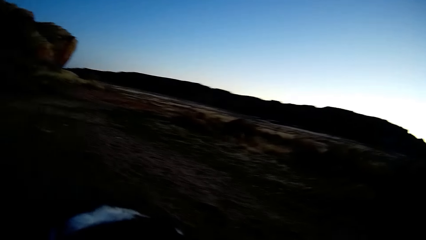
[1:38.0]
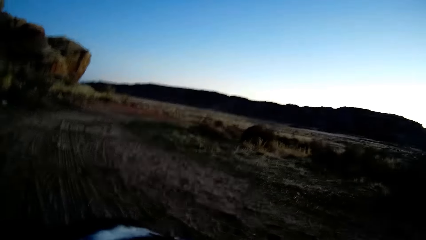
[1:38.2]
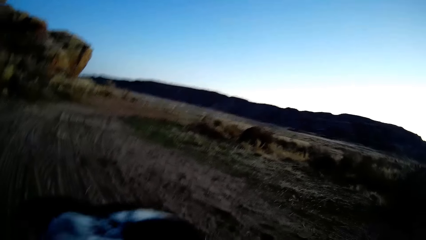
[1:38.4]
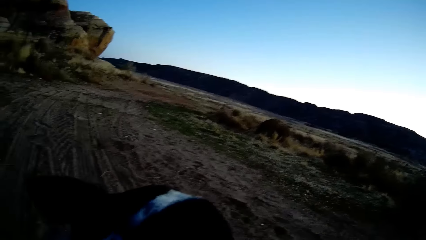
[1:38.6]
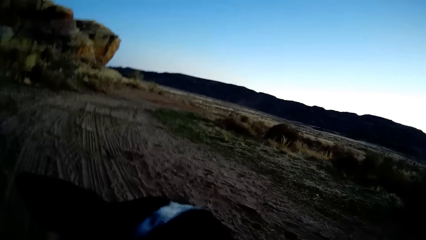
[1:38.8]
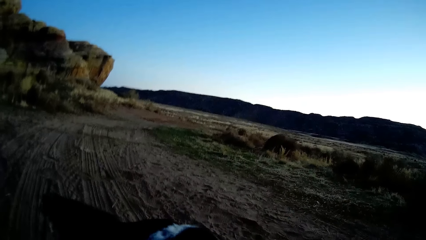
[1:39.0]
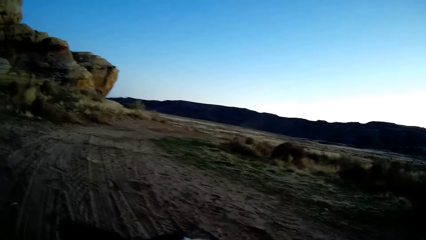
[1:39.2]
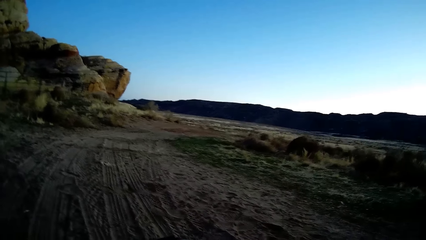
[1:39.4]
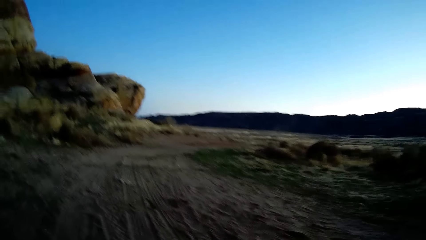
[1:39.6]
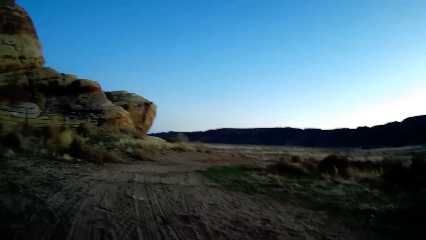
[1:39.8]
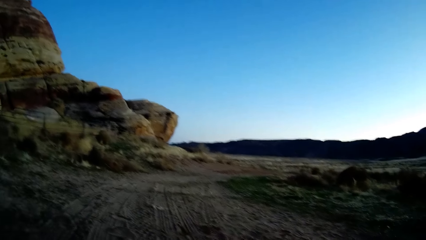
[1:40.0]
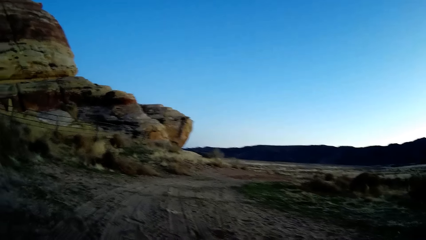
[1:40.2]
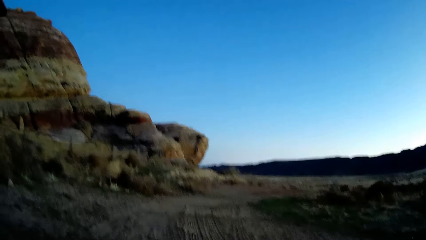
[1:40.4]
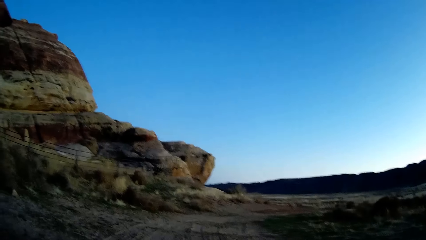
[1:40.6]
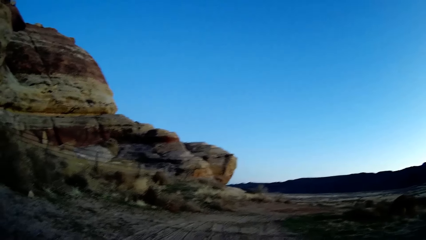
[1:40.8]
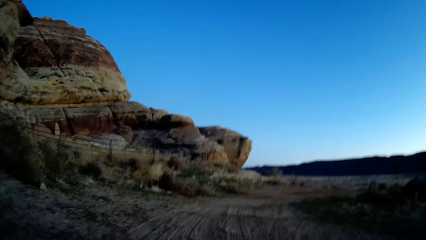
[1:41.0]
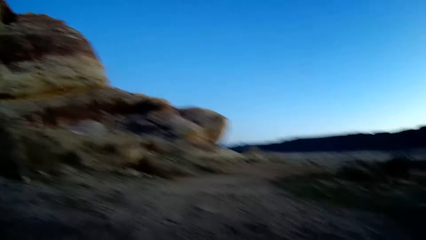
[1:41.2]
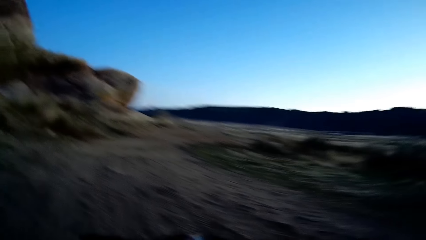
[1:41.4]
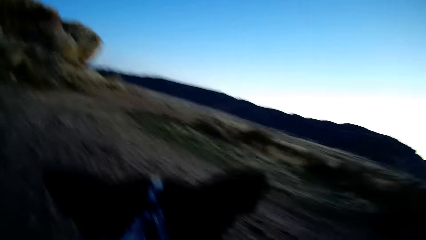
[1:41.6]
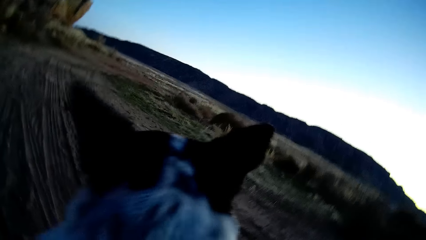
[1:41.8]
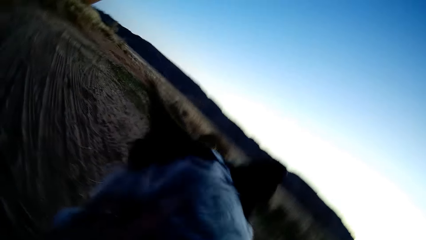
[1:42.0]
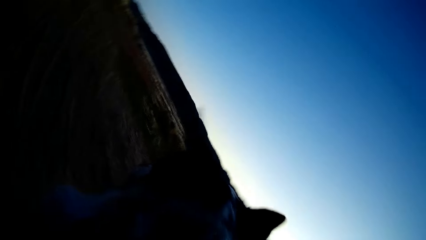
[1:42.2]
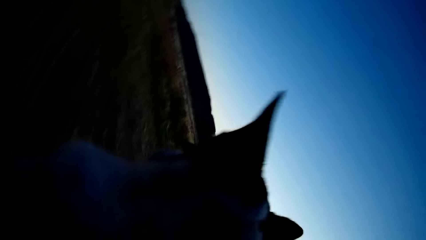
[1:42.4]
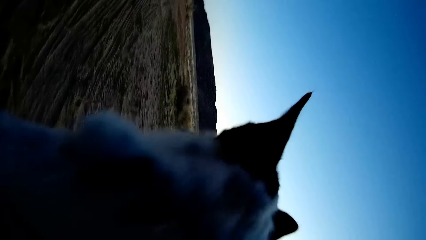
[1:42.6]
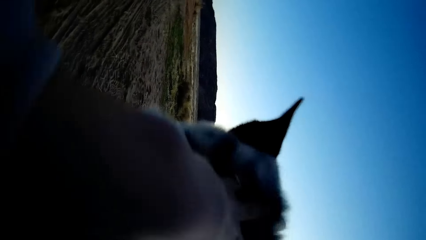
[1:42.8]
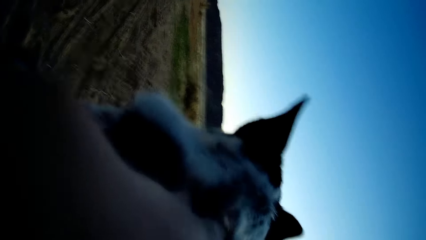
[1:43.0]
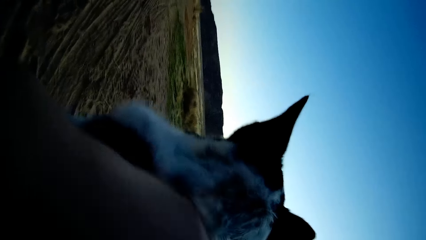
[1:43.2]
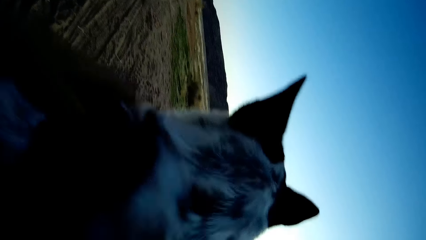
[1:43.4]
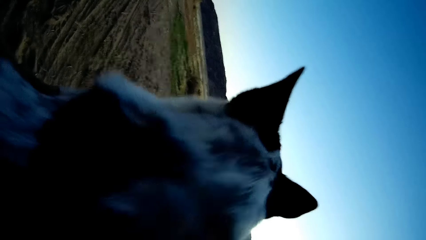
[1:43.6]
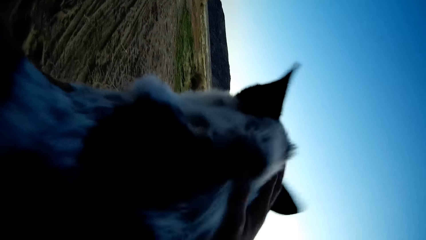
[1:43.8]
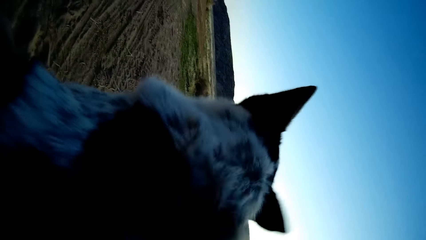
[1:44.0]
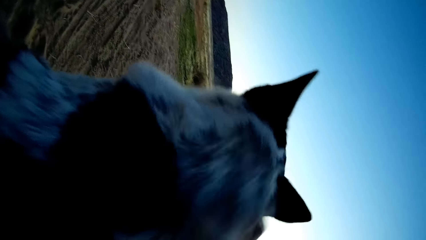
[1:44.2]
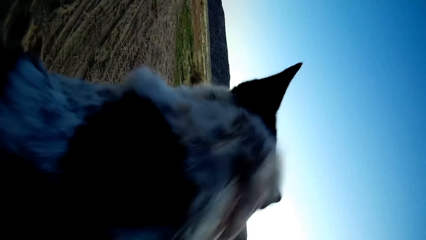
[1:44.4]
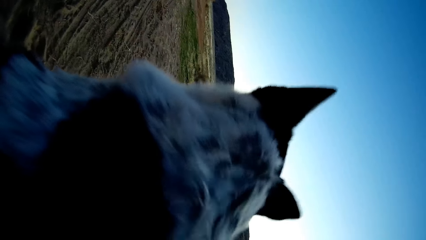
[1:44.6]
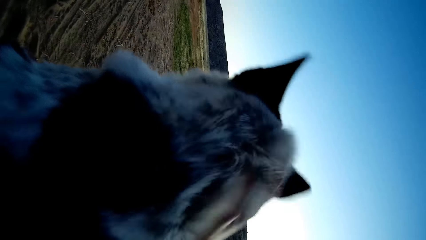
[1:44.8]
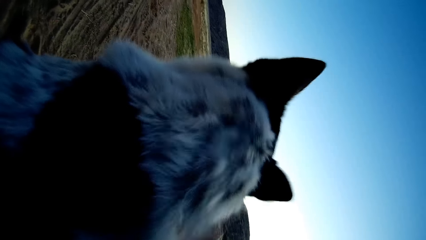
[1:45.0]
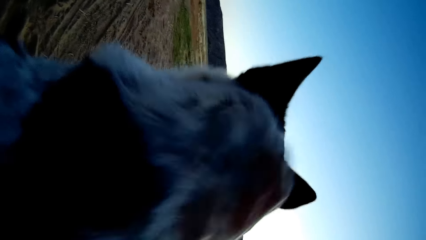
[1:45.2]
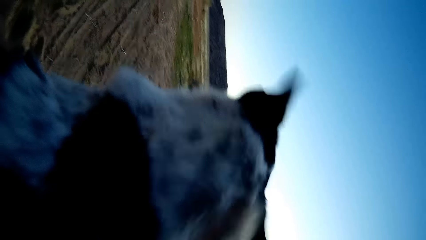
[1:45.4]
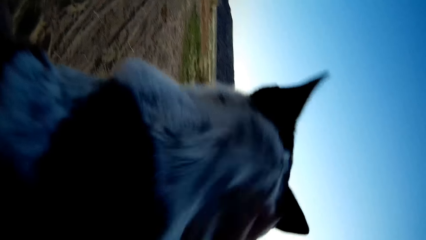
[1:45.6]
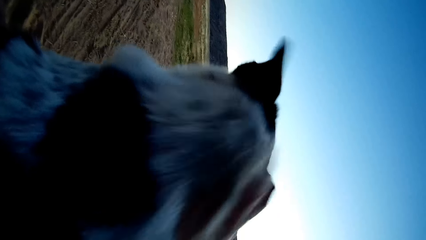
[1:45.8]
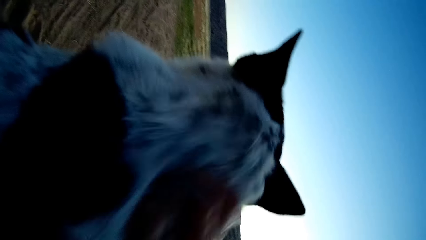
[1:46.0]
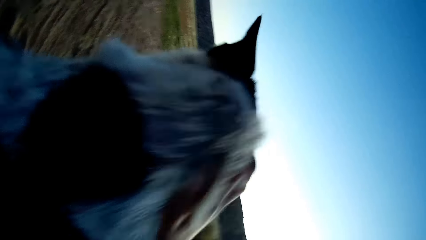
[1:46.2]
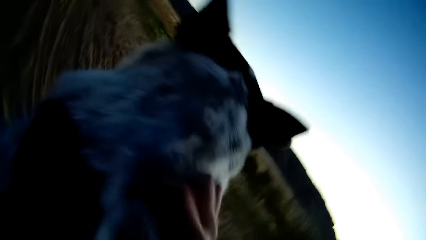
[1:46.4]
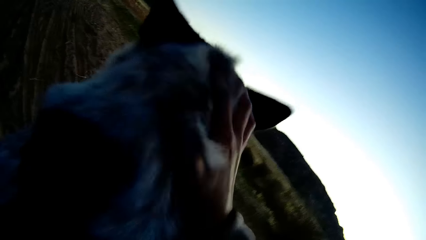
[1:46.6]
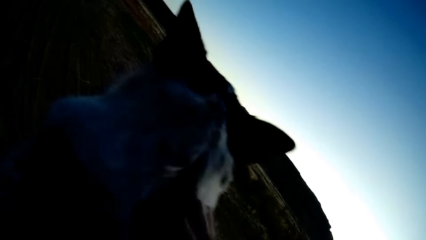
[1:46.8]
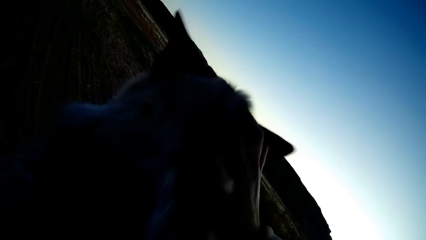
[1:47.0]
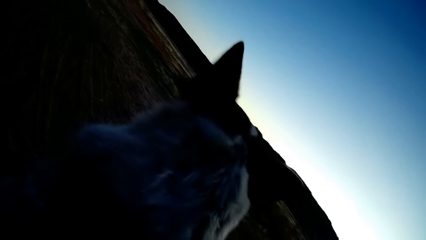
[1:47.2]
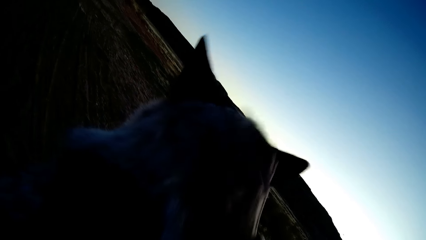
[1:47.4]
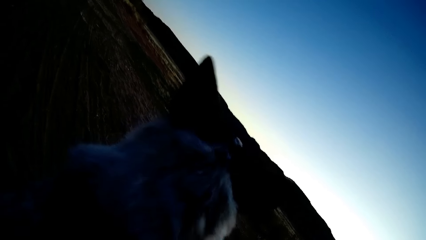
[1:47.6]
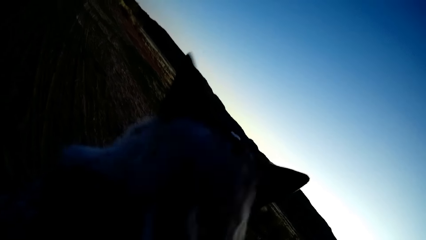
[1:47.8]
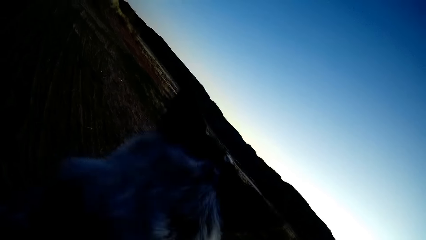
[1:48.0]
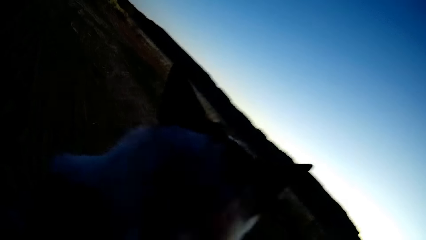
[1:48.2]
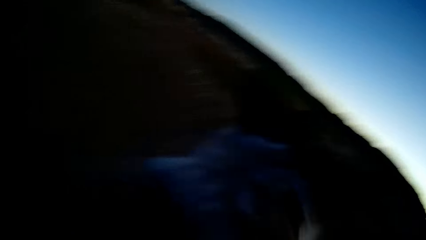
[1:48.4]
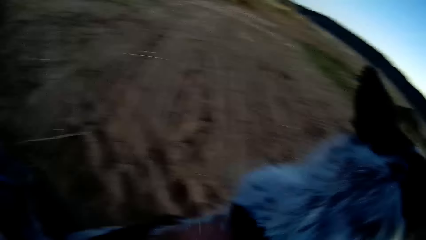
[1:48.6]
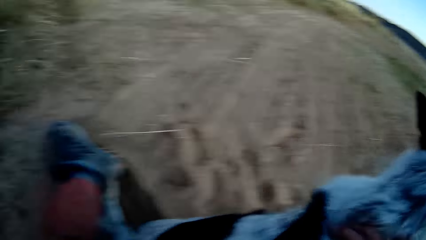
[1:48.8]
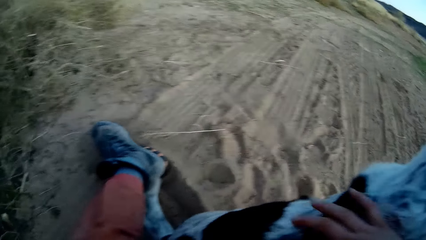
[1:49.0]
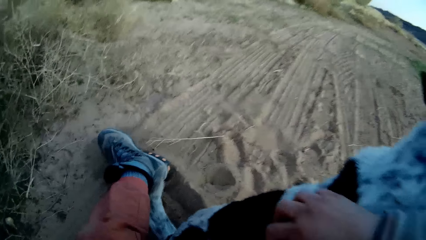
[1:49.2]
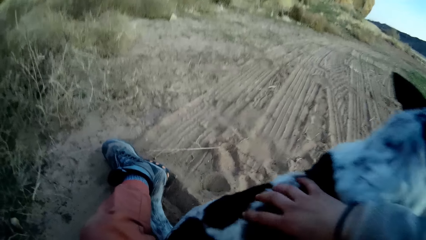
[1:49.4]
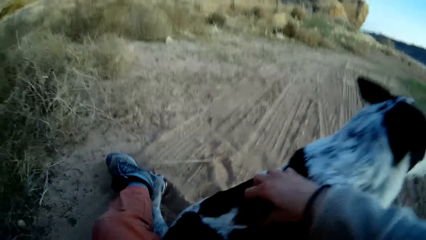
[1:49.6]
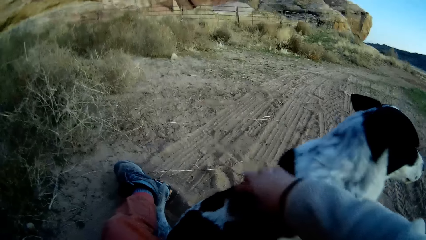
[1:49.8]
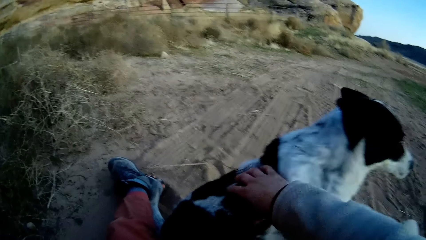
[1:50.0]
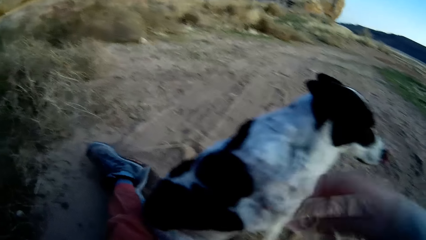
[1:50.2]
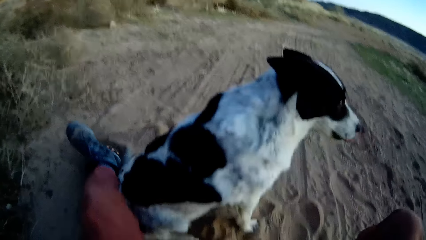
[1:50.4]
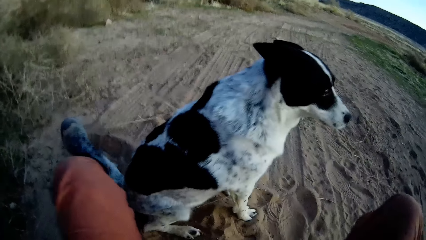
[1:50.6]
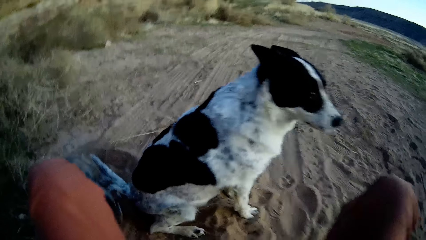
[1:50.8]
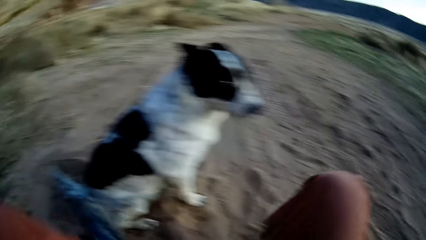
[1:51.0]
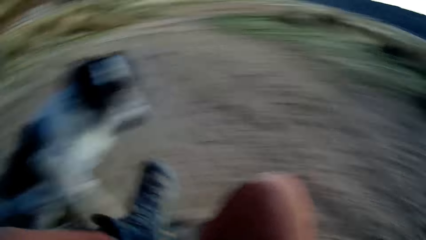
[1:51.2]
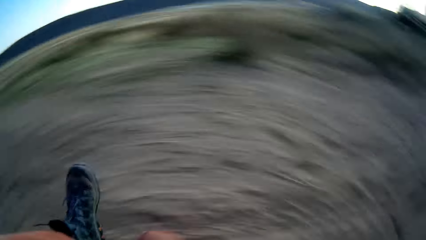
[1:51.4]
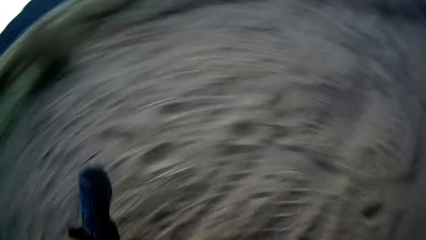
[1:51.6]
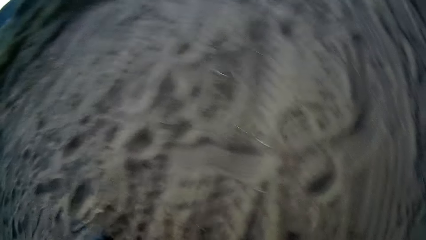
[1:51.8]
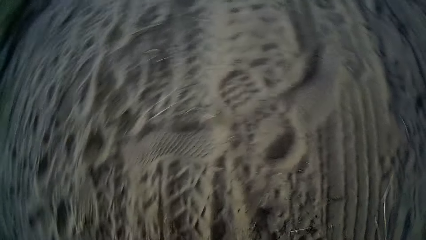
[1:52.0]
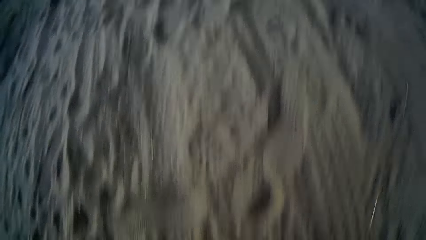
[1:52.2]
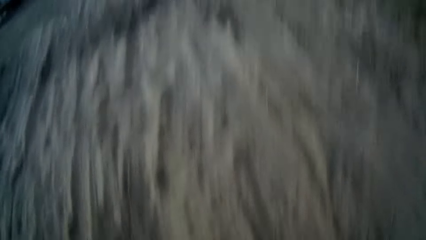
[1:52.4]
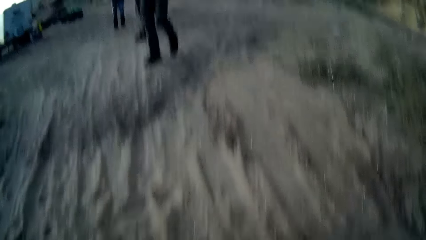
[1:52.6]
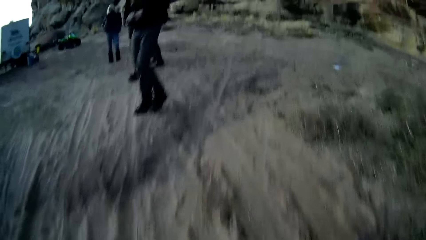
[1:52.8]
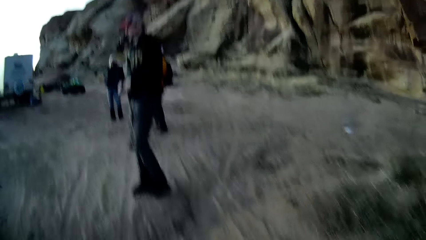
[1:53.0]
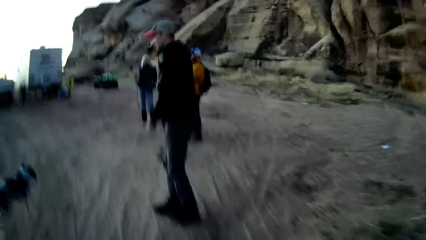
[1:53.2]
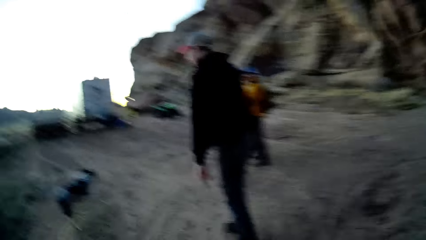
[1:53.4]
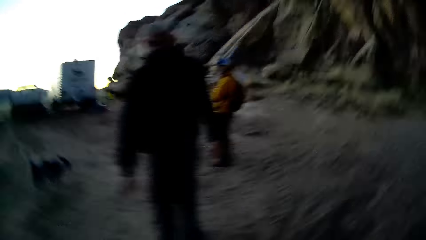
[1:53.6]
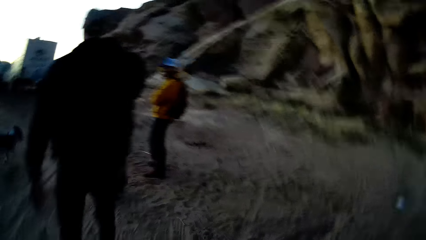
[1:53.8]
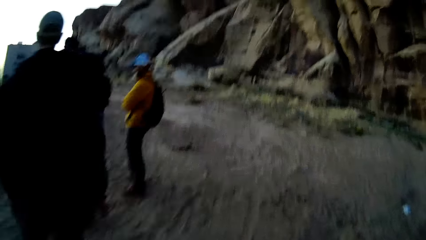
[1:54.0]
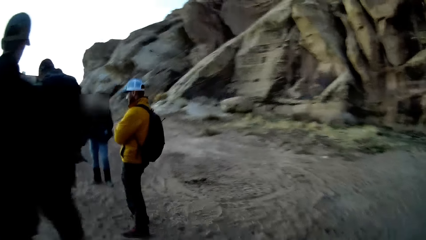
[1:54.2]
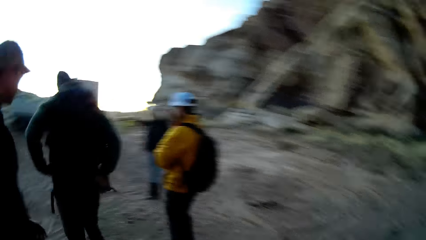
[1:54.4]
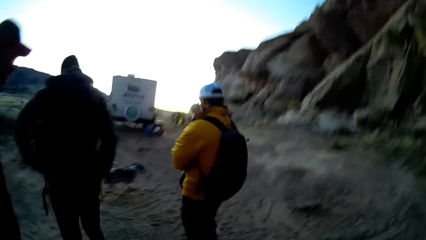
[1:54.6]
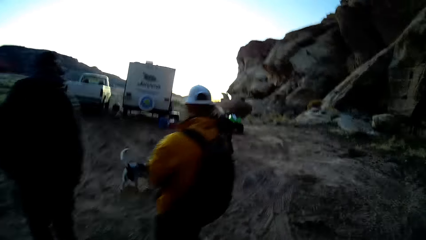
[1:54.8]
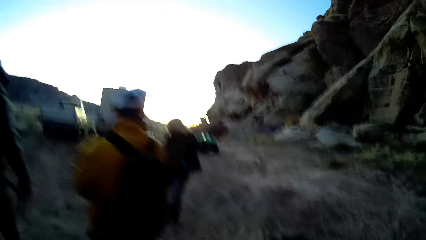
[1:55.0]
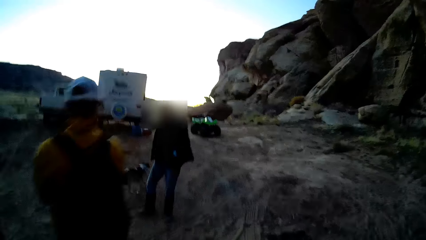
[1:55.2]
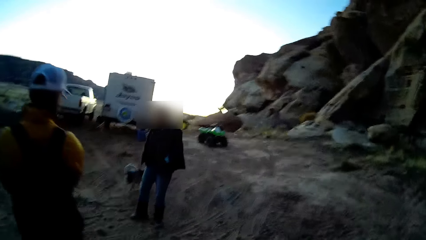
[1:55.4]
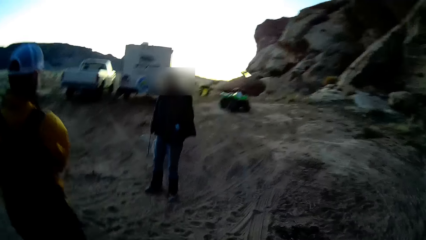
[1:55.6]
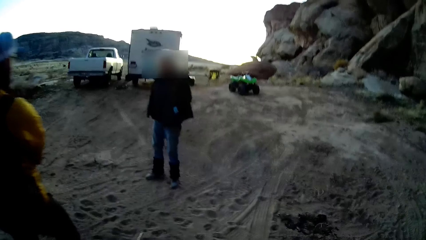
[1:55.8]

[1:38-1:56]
The camera wearer scratches the dog. He touches the dog. He removes his hand from the dog. He moves his leg. He stands up from the ground and walks around.
